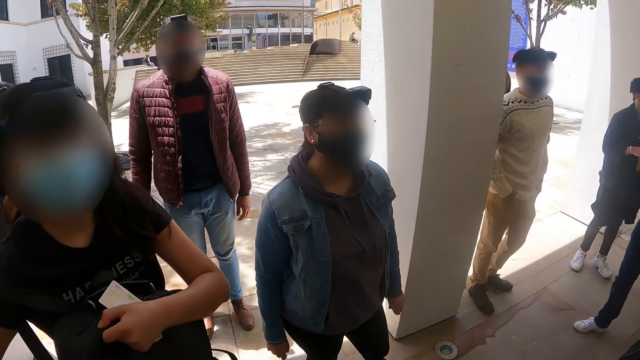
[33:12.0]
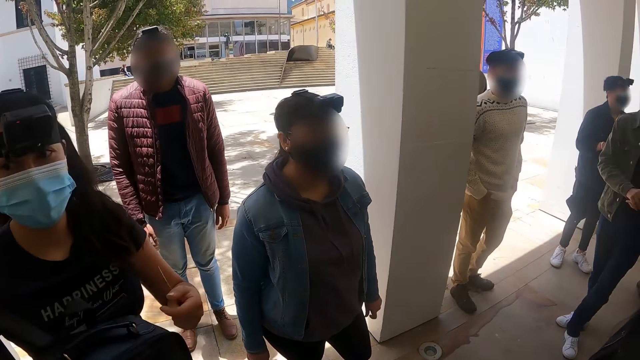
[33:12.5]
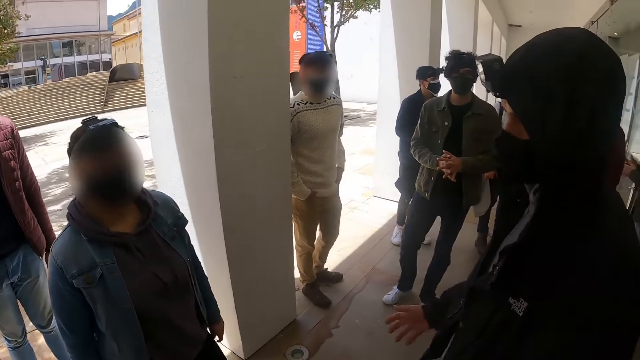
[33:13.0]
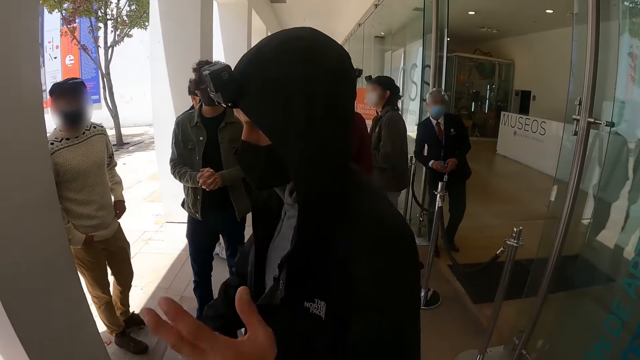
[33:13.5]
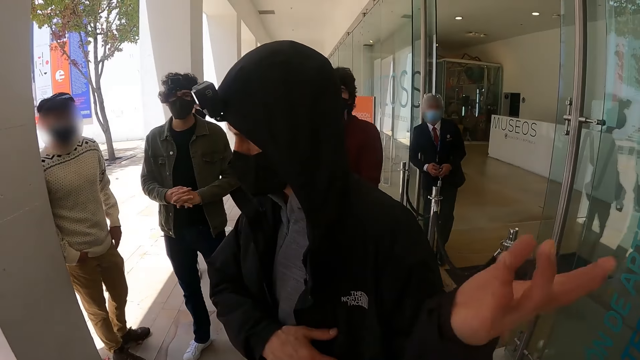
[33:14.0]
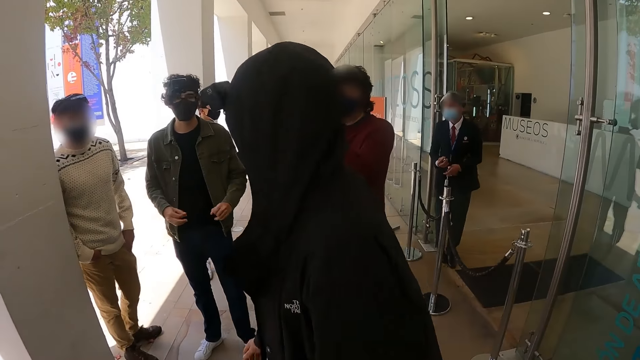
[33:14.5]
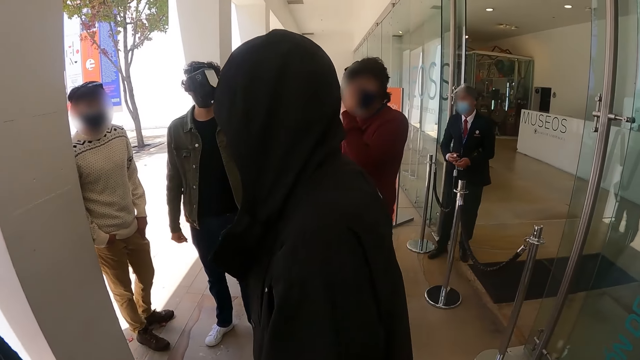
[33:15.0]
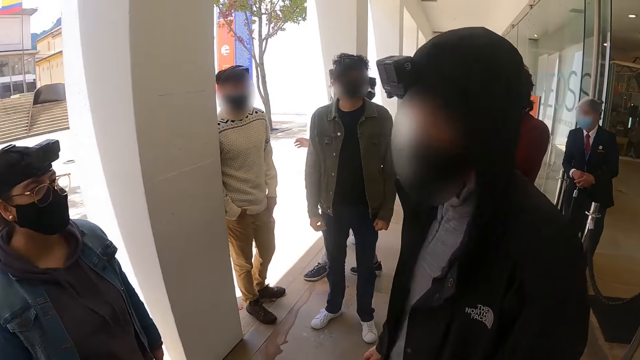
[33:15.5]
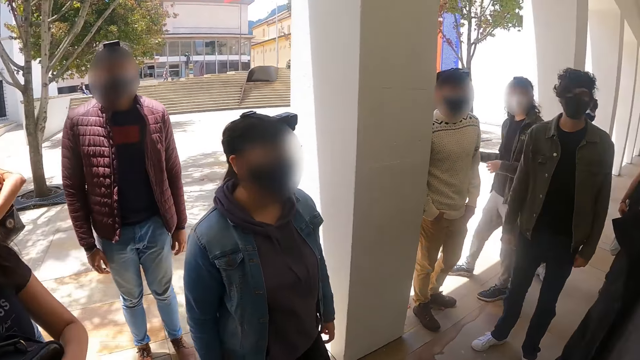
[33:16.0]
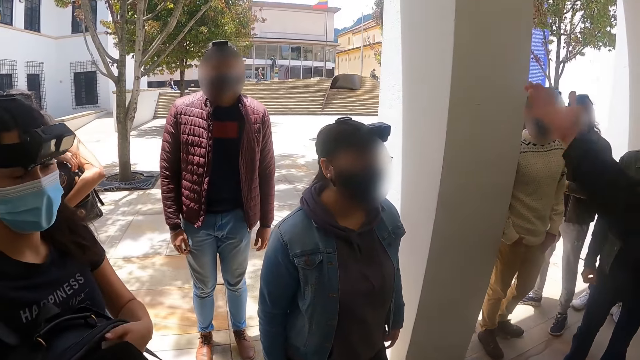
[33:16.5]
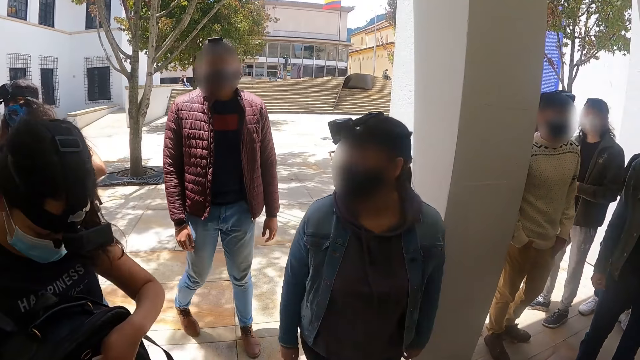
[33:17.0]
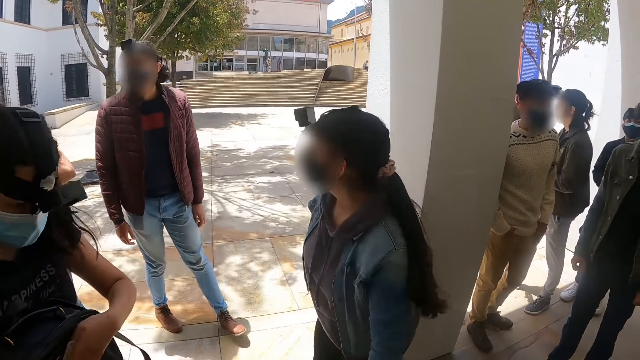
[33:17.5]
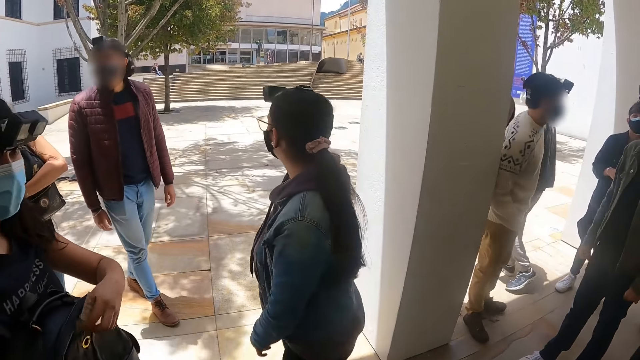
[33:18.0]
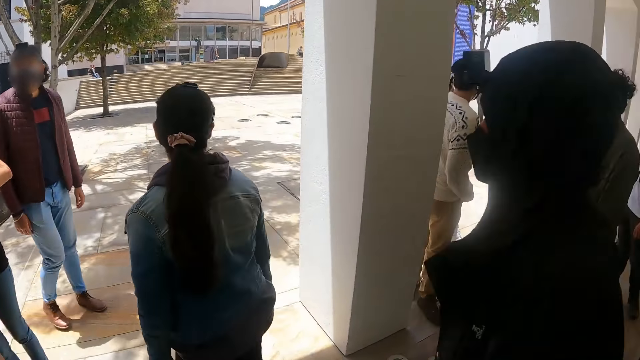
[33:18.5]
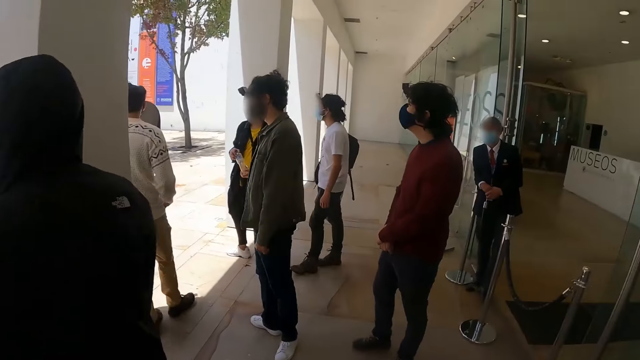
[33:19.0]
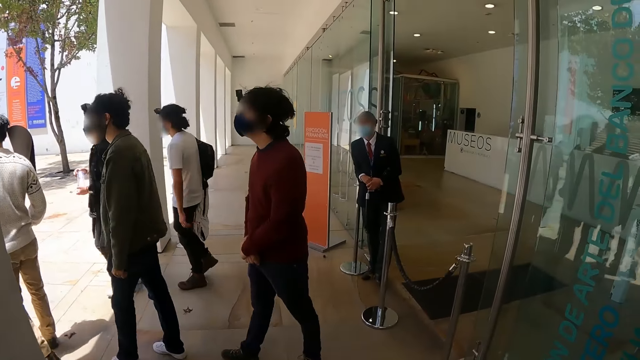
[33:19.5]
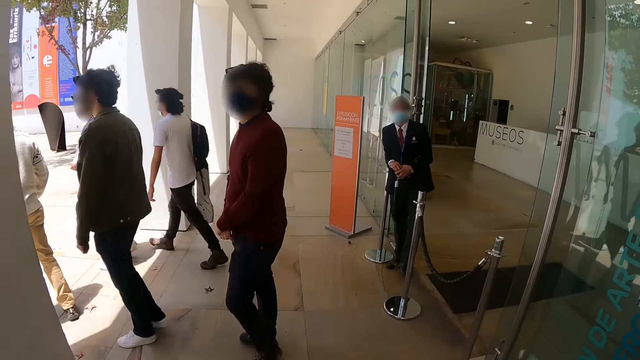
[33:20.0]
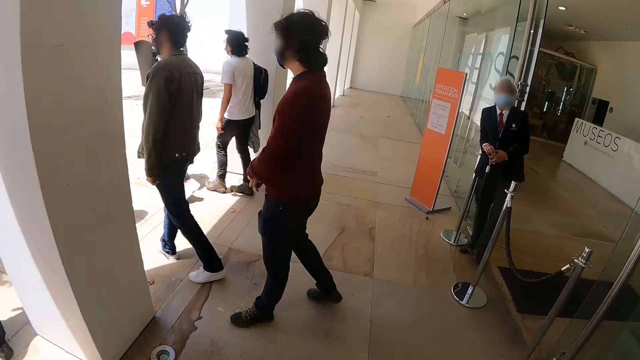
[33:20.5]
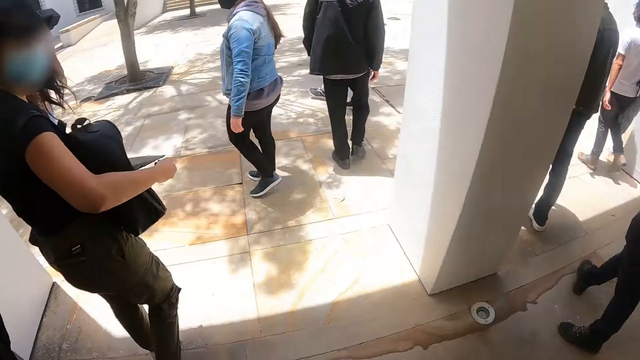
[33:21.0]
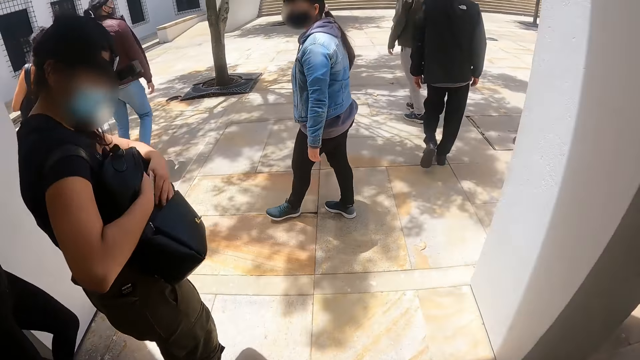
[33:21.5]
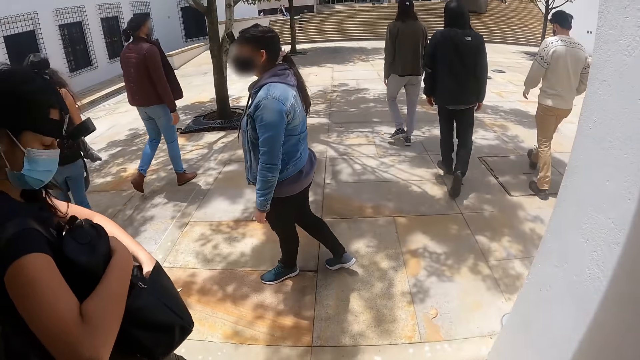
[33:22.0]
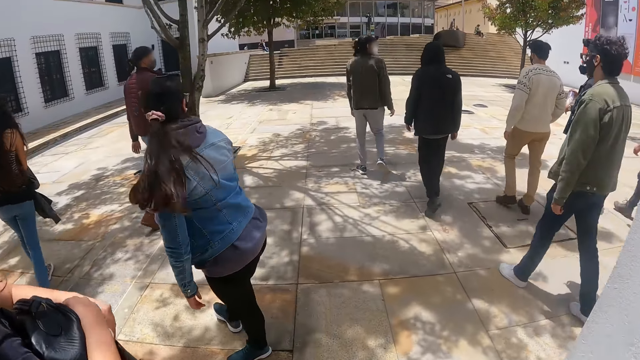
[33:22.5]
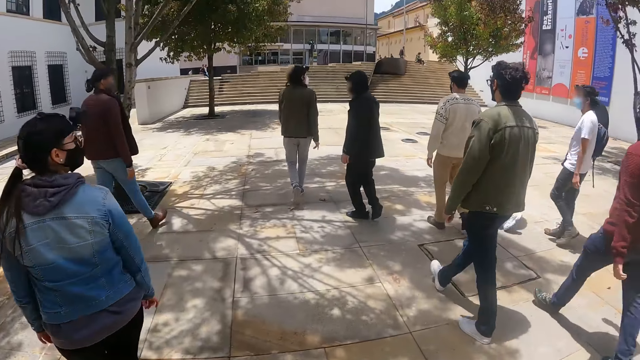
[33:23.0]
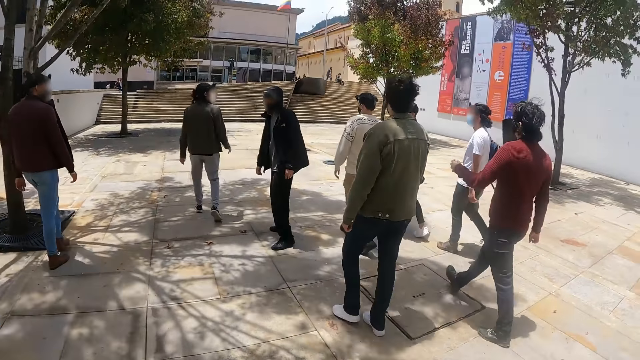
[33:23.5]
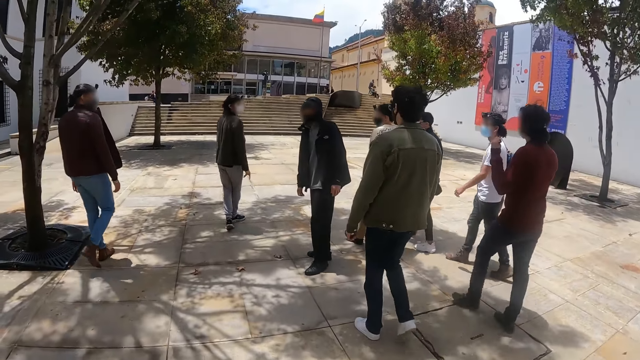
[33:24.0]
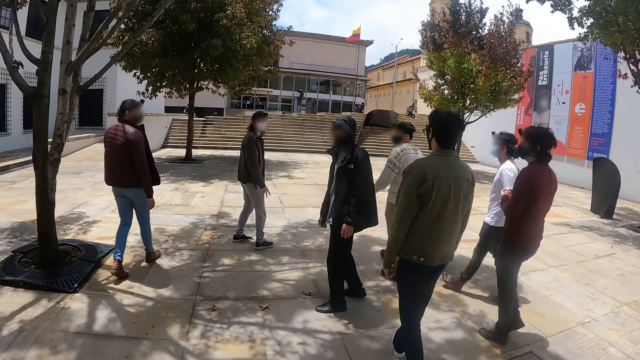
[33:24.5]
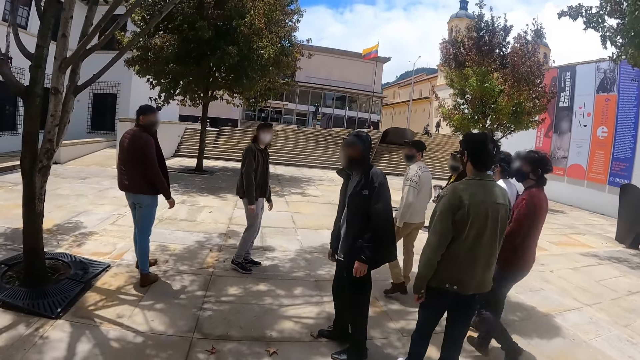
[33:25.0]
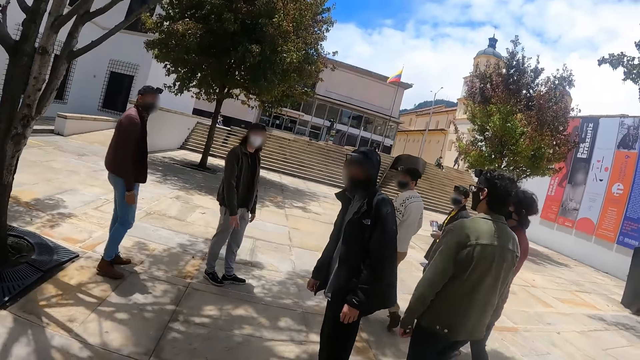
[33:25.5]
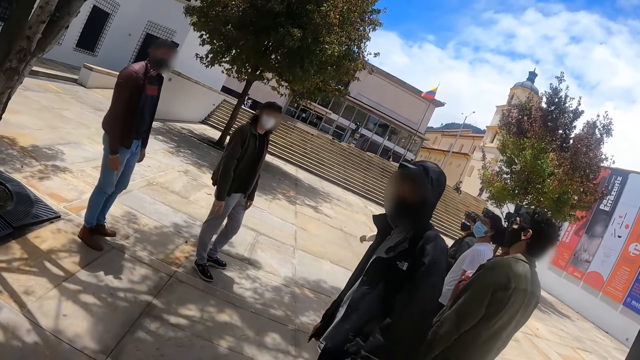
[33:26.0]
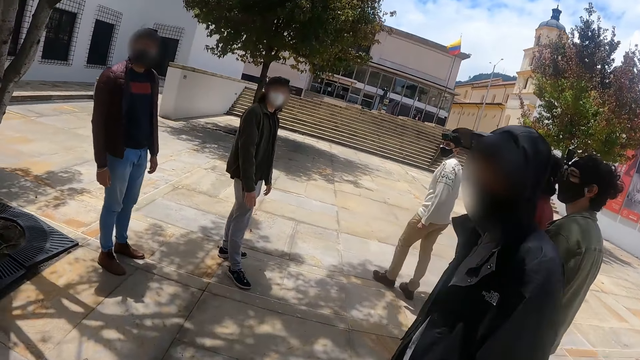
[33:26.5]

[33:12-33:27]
A man converses with the team. The man gestures. The camera wearer looks around. The man raises his hand. A person checks in her backpack. The camera wearer looks around. The person puts her hand in the backpack. The camera wearer walks around on the pavement. The man turns.

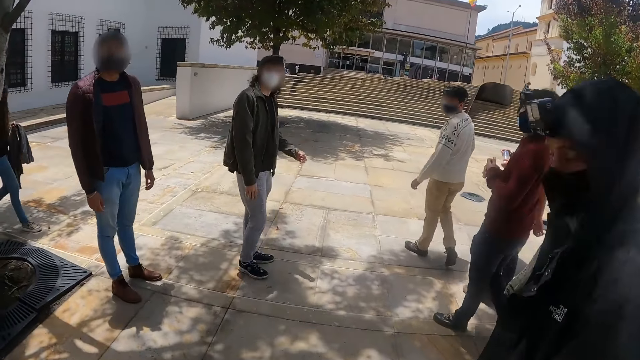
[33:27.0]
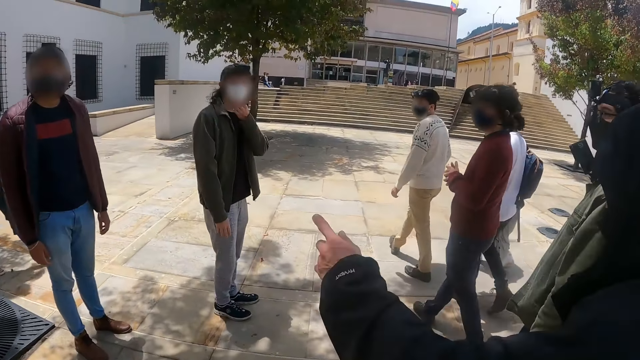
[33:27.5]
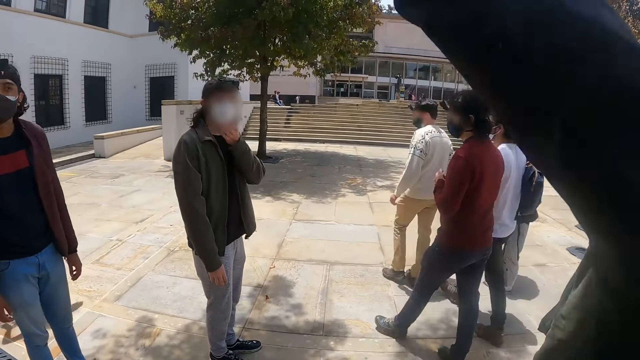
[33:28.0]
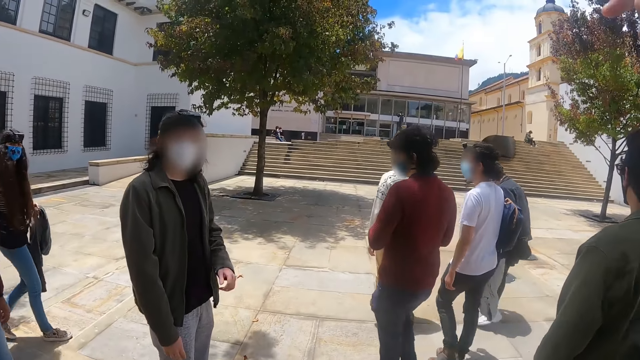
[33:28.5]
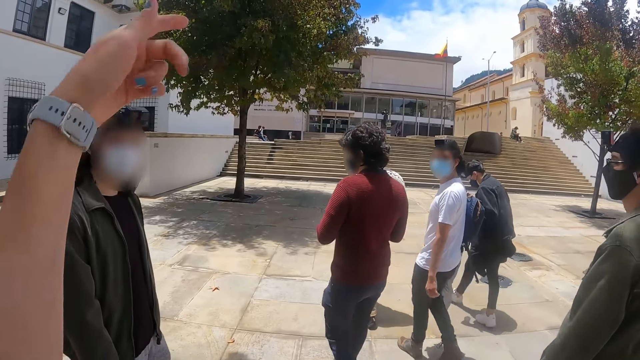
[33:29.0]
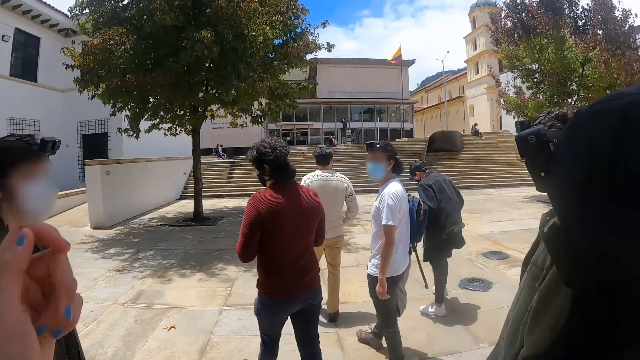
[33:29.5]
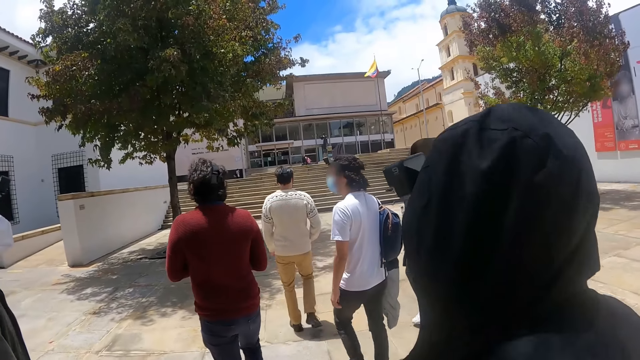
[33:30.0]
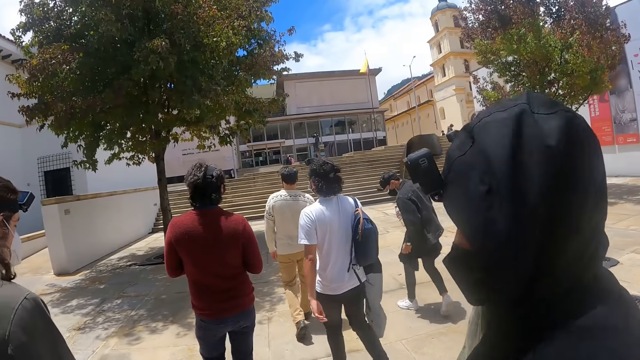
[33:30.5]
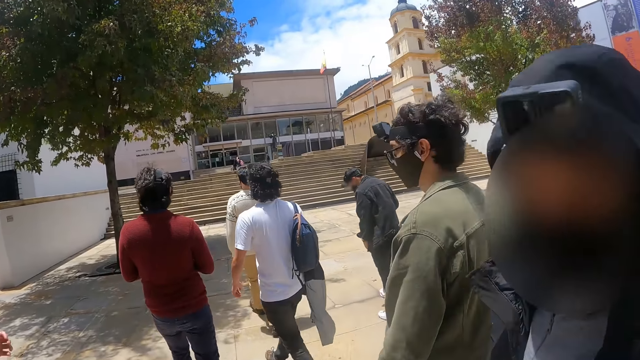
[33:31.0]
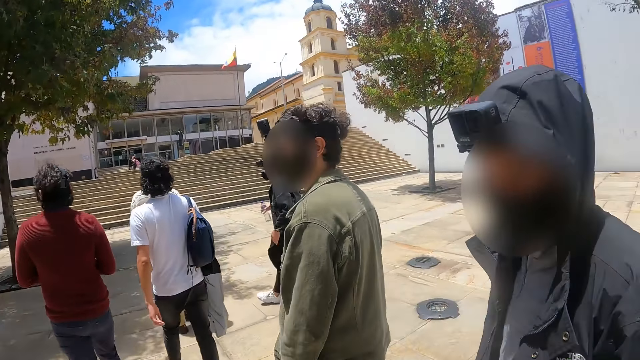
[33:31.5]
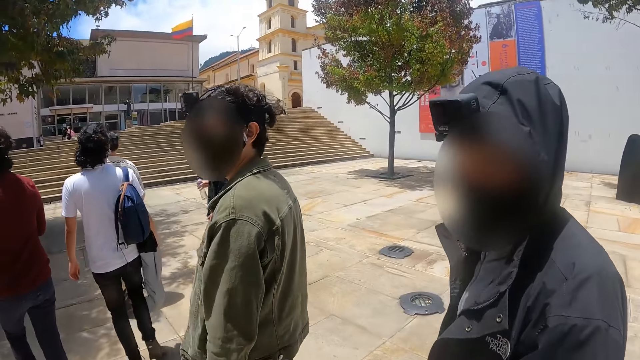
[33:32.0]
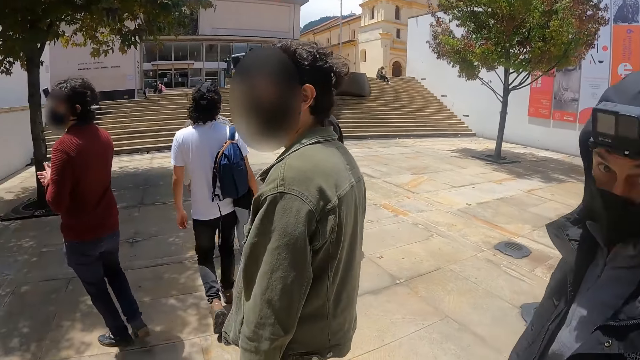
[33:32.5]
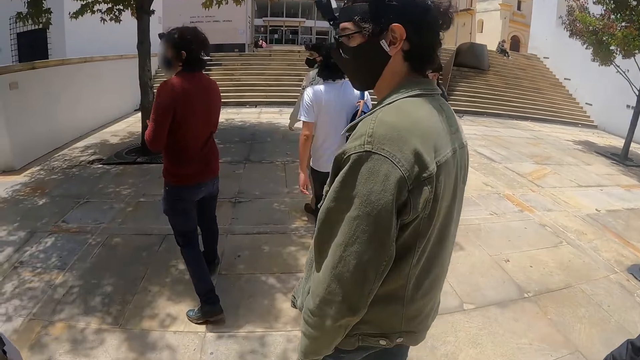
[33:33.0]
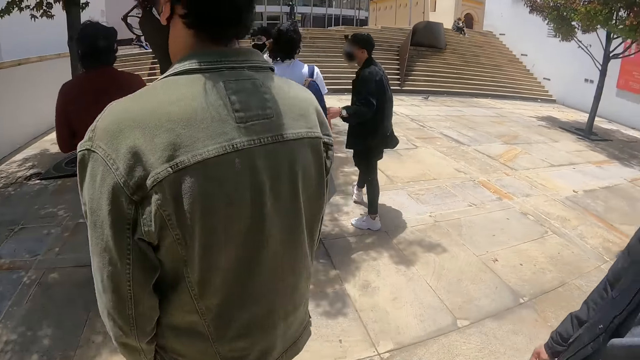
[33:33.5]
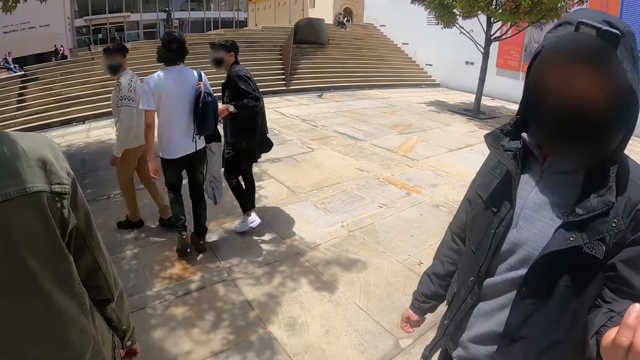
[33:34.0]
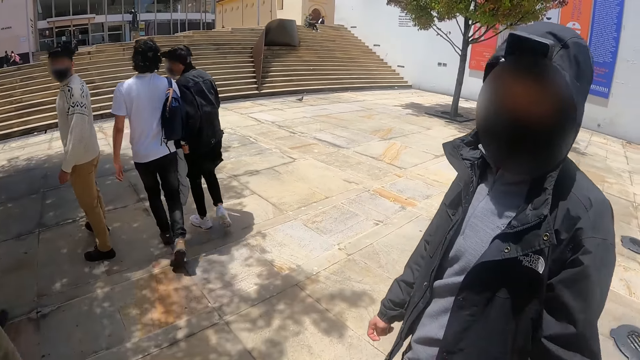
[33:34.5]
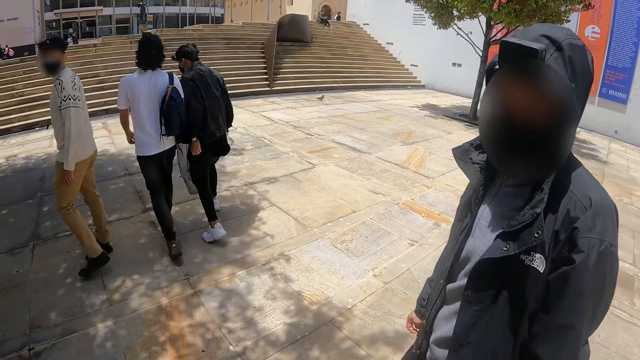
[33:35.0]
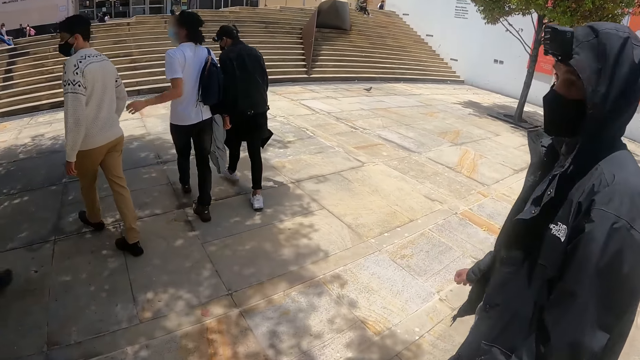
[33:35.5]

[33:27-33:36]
A man lifts the left hand. The camera wearer walks around. They lift the left hand. The man turns. The camera wearer walks around. They converse with the man.
